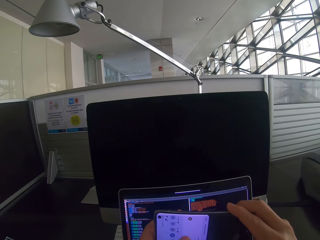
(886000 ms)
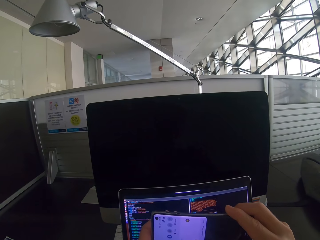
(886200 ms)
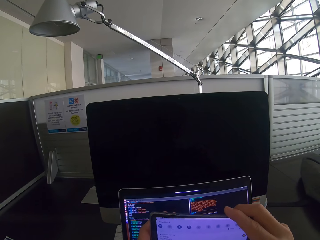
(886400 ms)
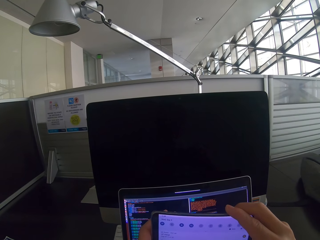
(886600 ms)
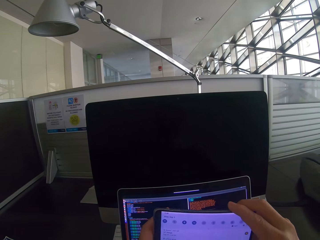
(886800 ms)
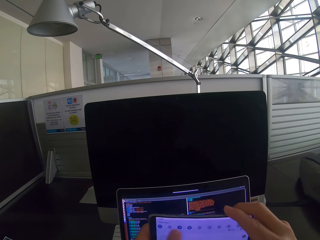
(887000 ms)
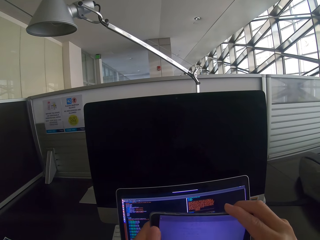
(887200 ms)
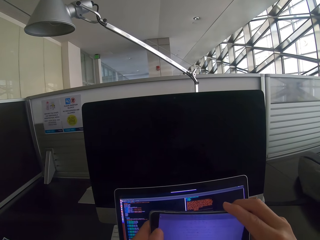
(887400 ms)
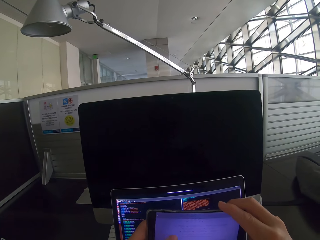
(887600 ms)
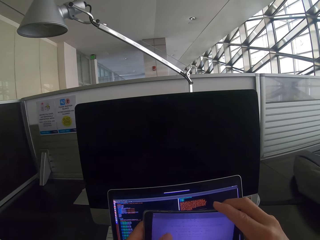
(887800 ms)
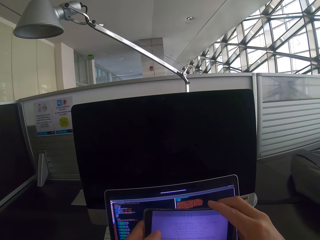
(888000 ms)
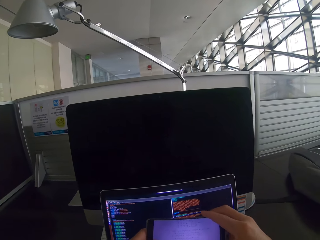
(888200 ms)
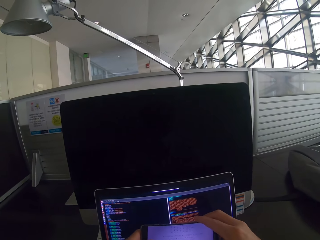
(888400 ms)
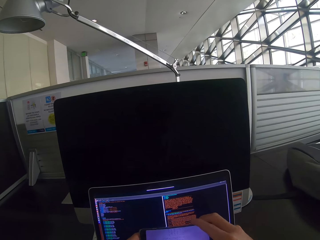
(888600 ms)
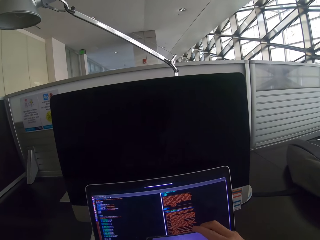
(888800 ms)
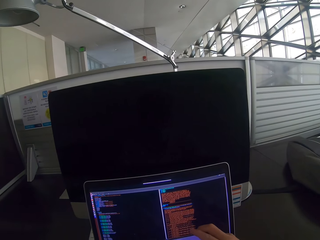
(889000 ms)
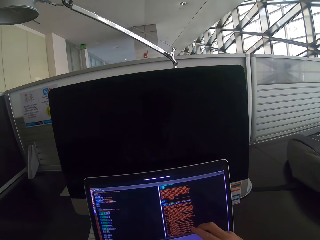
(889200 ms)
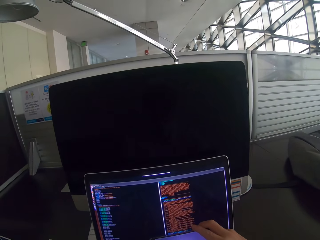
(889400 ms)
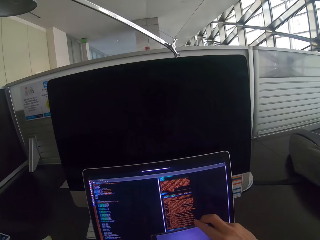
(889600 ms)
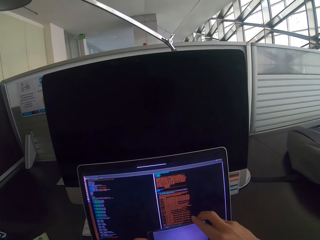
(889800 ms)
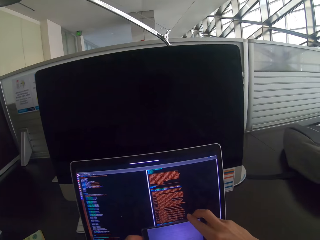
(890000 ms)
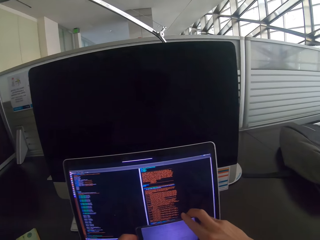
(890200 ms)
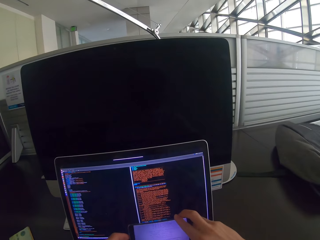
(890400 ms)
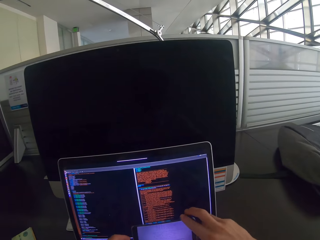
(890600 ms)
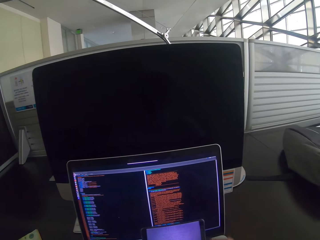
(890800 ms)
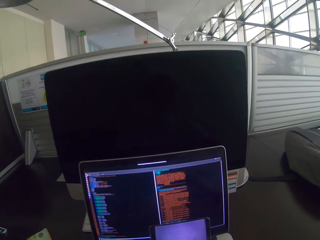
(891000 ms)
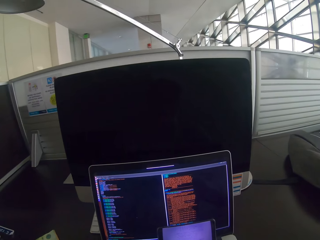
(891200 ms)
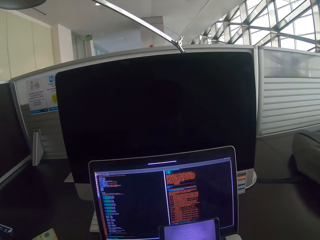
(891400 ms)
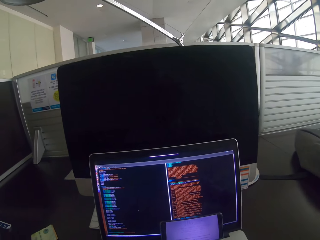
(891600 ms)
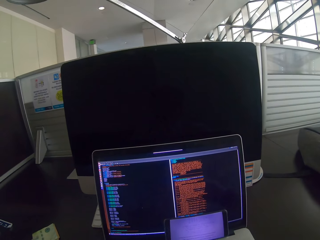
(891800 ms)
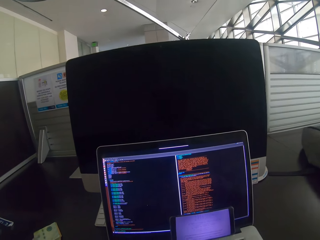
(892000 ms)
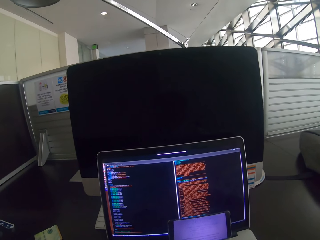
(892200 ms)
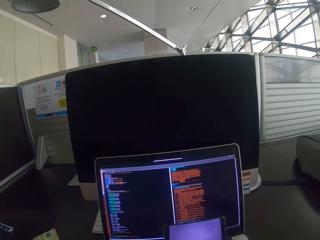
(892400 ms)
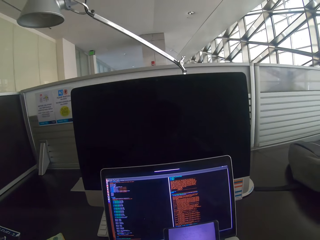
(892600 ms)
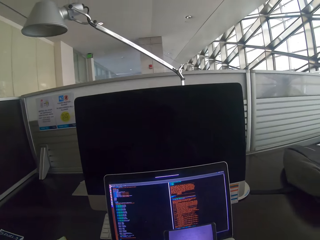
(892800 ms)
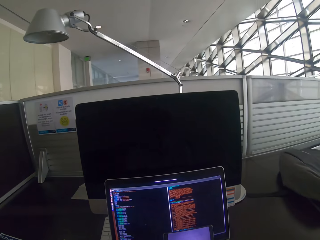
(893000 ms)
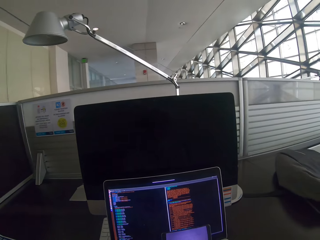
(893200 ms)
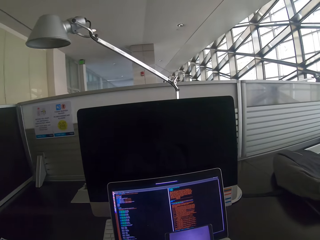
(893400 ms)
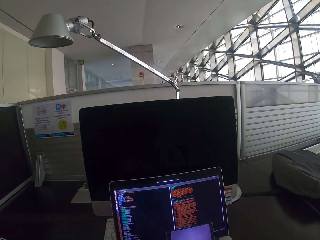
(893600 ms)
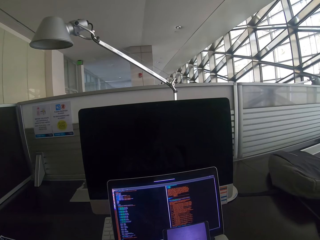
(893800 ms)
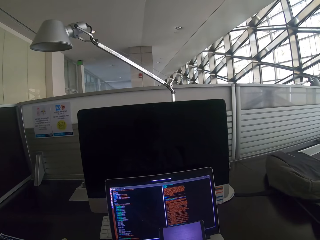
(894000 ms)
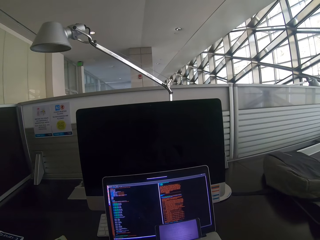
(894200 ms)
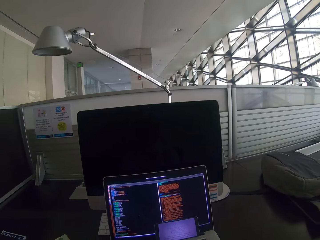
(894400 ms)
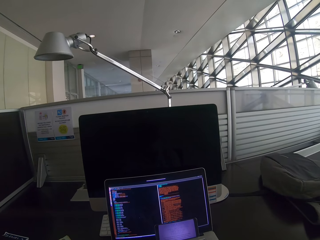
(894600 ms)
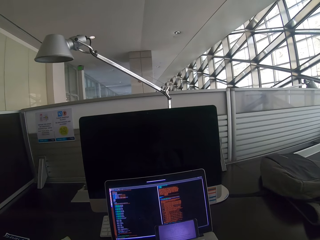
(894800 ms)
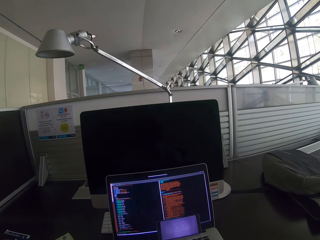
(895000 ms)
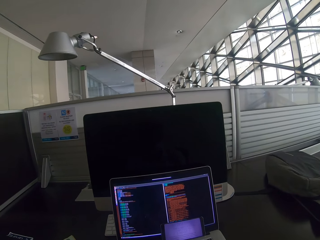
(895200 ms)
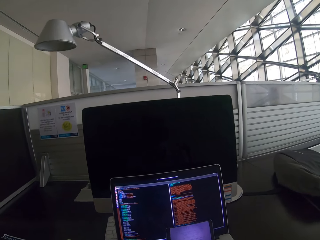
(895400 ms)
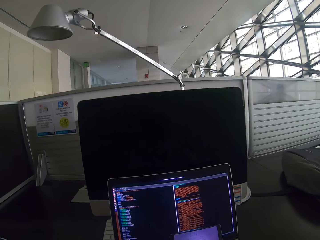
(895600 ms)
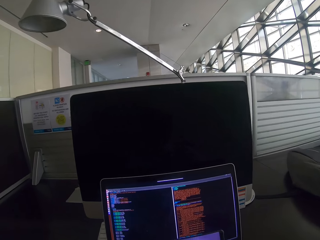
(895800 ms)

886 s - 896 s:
The camera wearer sets the phone on top of the laptop.

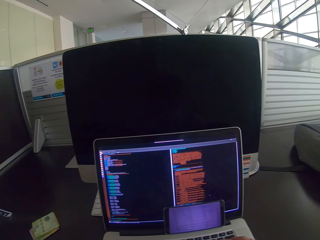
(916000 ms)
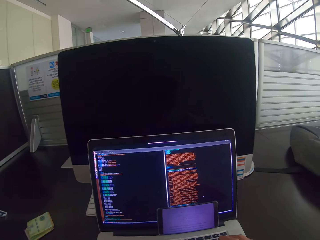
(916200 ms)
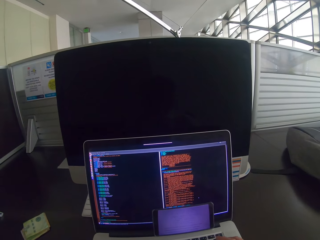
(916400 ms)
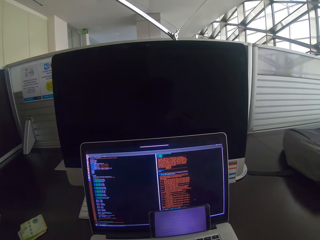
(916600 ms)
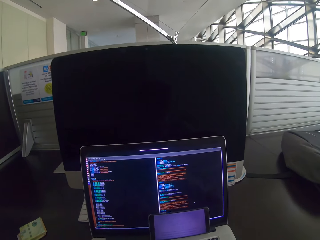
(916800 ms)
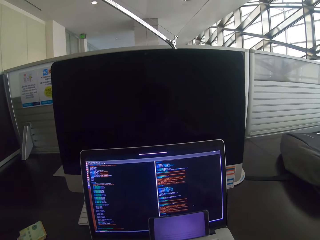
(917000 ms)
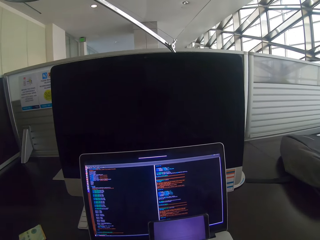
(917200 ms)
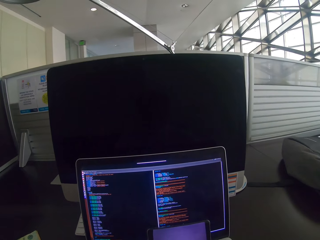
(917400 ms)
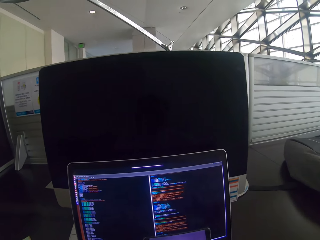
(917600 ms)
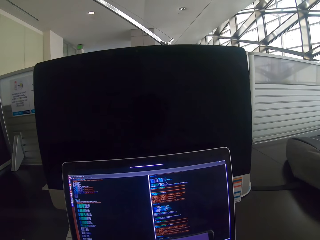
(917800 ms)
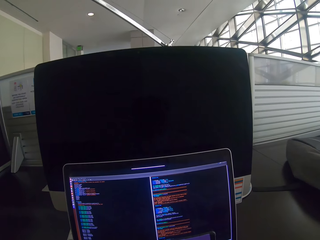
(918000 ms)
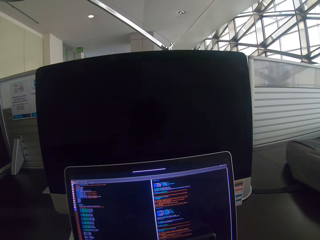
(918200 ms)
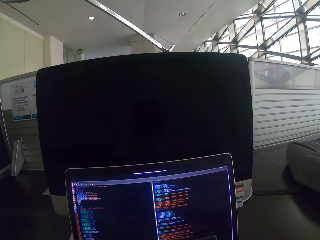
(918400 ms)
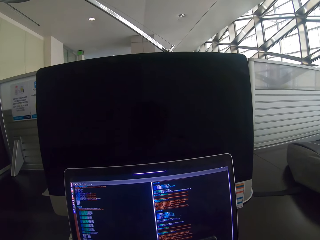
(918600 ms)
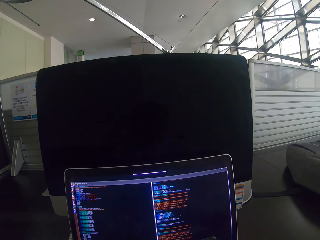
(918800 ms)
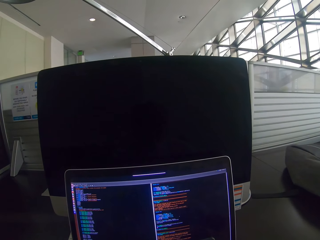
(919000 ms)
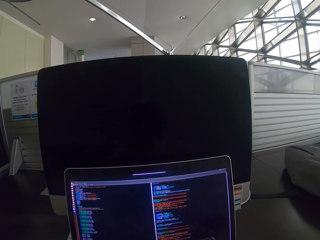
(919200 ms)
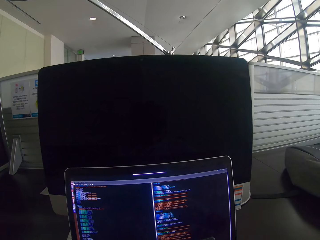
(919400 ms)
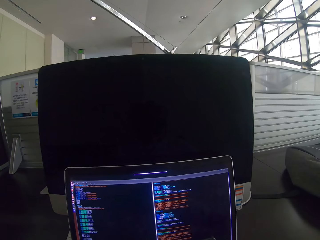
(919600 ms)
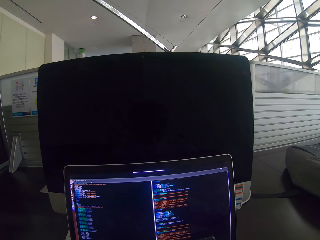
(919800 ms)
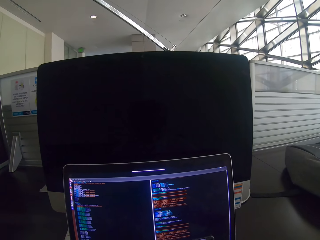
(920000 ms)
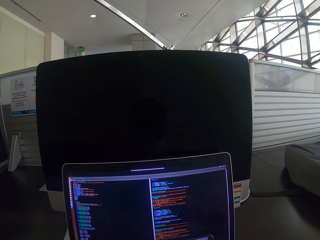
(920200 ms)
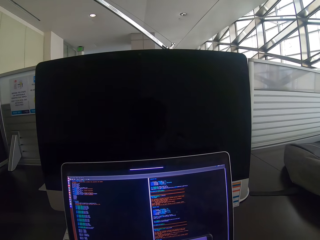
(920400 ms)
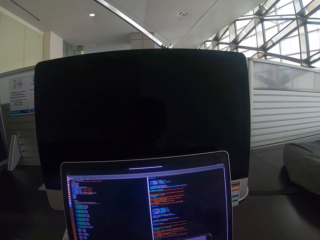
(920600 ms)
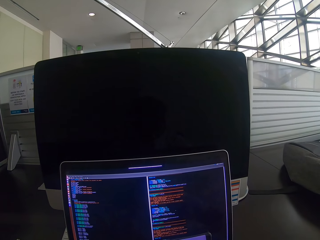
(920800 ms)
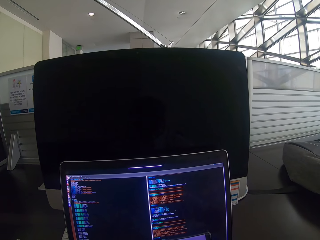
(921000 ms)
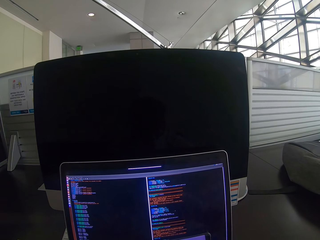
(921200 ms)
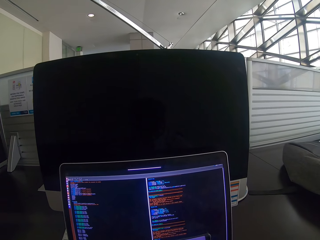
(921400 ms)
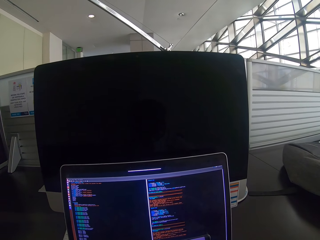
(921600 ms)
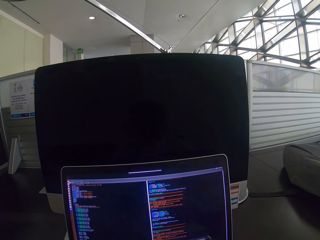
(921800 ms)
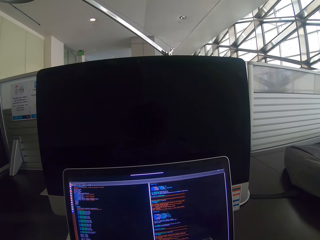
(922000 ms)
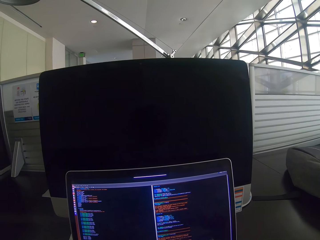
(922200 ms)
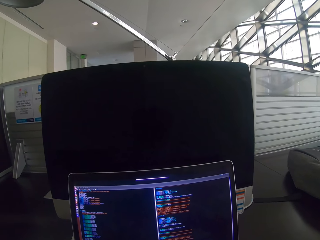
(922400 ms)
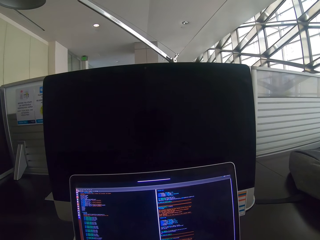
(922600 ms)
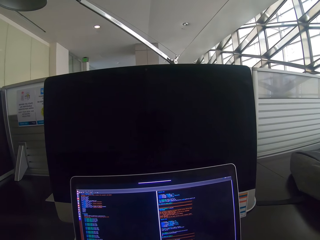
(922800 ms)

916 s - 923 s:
The camera wearer browses on the laptop.

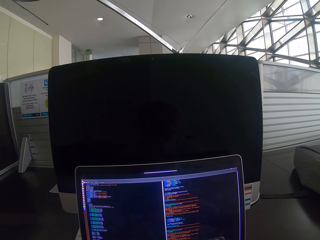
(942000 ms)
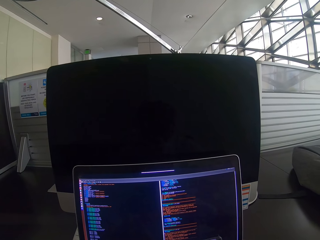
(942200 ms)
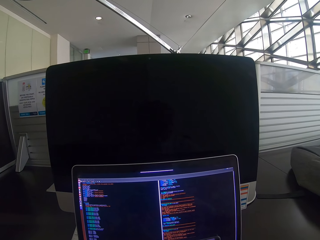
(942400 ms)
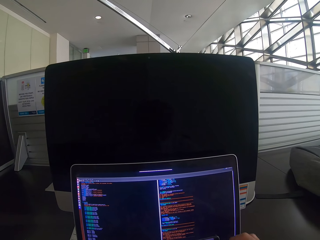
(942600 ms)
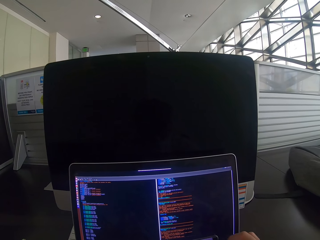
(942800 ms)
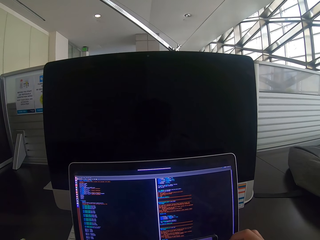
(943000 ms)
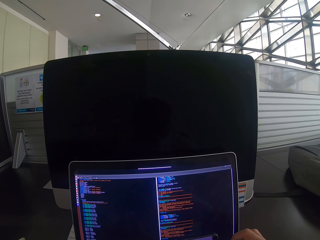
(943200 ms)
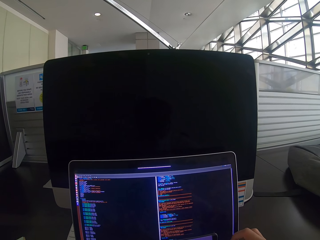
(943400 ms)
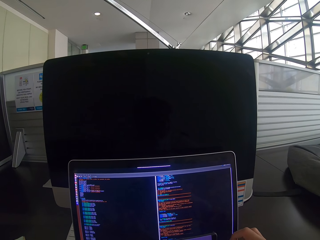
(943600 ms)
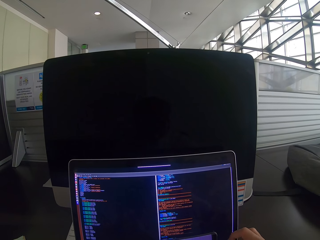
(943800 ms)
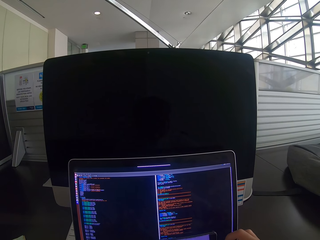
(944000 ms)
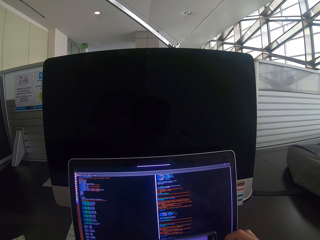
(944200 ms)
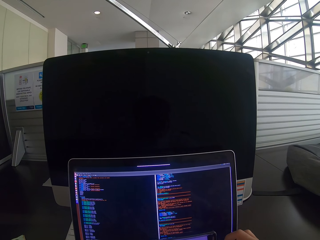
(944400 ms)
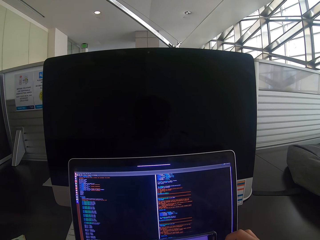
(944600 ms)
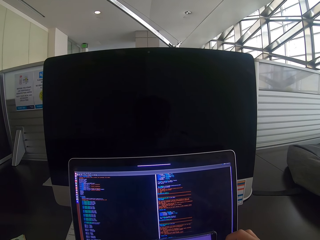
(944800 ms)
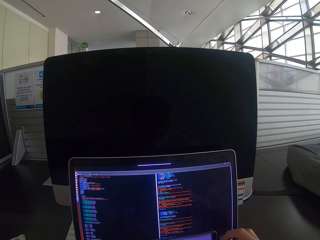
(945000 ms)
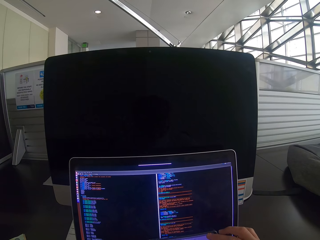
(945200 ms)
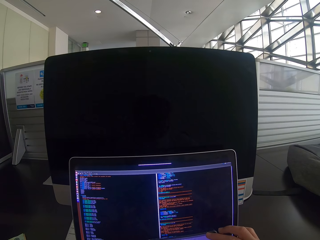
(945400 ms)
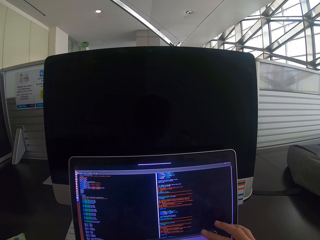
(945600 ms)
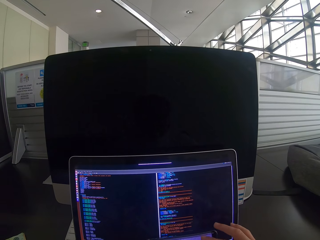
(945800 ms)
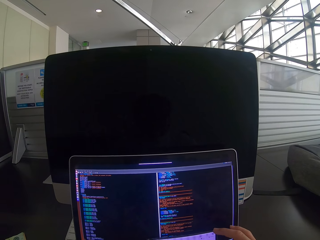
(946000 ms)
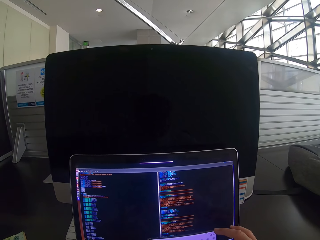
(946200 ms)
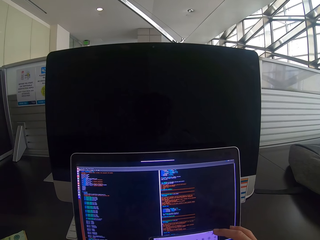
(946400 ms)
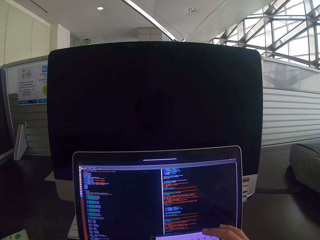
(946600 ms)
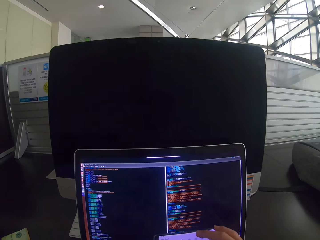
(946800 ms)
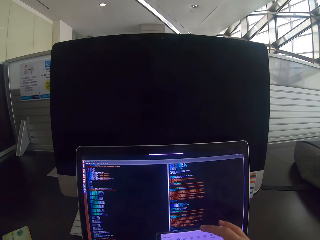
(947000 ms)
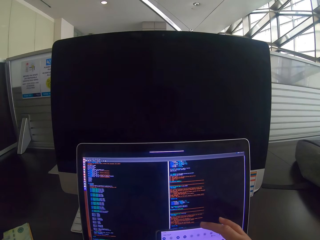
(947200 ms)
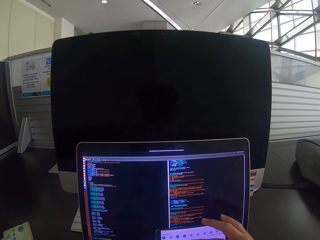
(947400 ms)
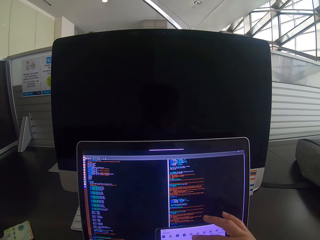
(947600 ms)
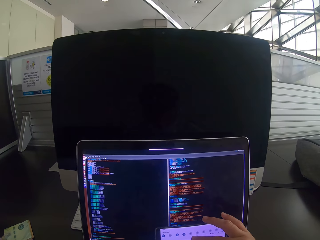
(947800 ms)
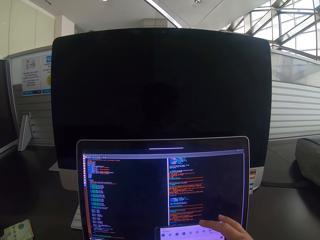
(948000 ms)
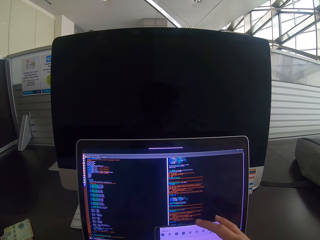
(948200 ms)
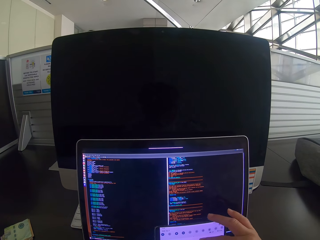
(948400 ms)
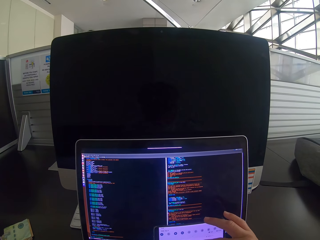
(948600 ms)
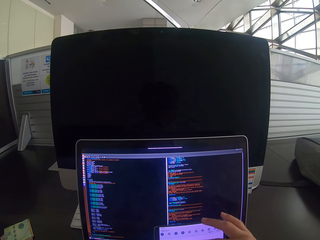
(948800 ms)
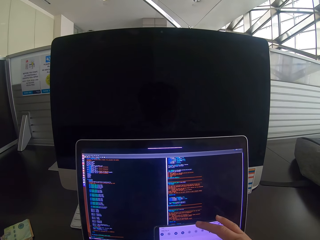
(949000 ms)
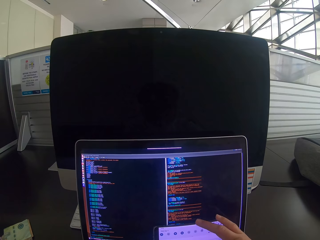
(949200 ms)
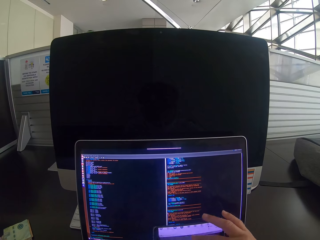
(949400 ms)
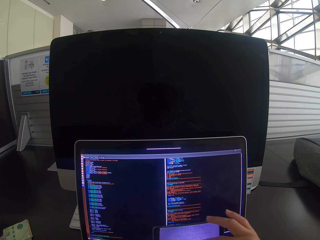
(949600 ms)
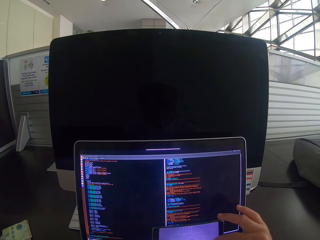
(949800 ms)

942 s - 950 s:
The camera wearer browses on a phone.
